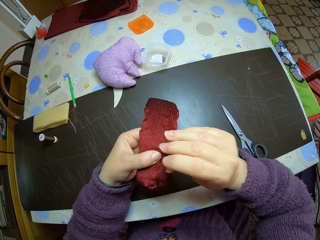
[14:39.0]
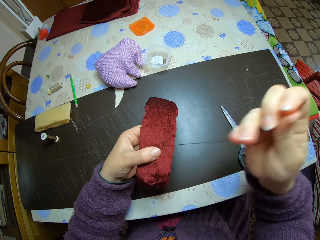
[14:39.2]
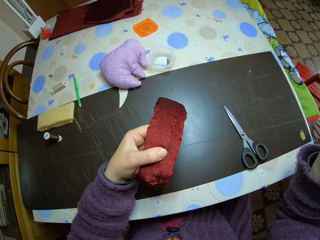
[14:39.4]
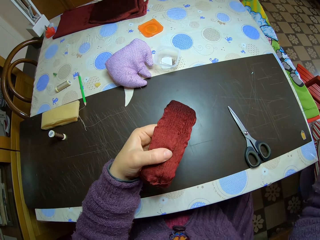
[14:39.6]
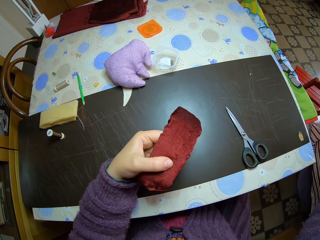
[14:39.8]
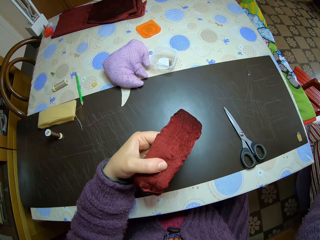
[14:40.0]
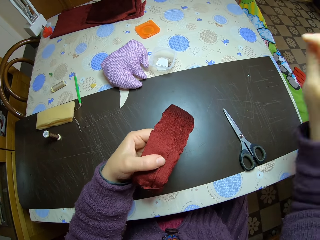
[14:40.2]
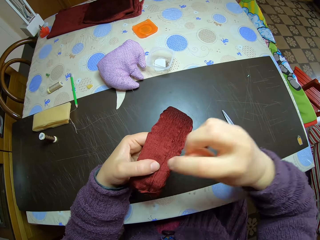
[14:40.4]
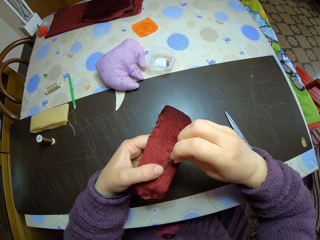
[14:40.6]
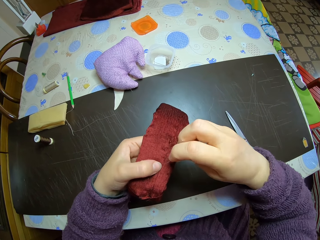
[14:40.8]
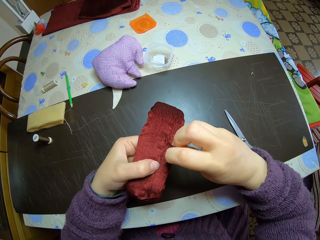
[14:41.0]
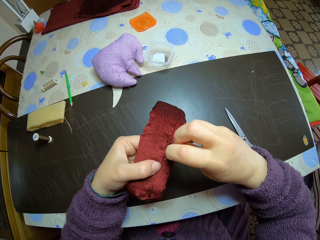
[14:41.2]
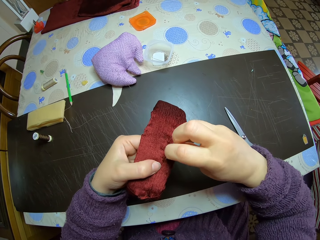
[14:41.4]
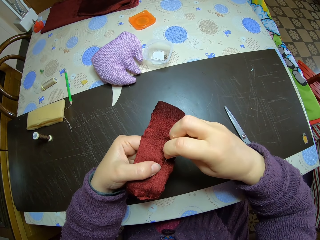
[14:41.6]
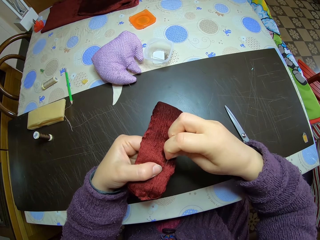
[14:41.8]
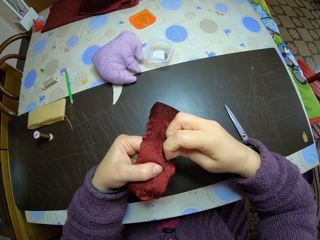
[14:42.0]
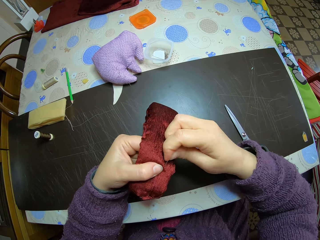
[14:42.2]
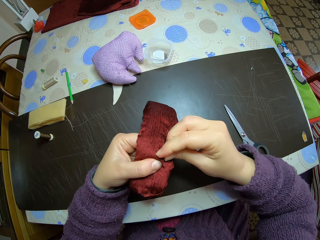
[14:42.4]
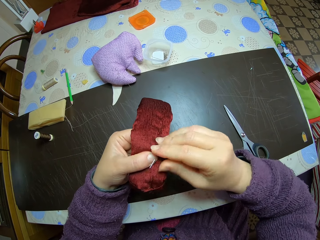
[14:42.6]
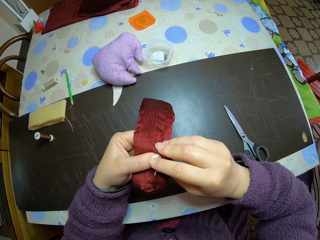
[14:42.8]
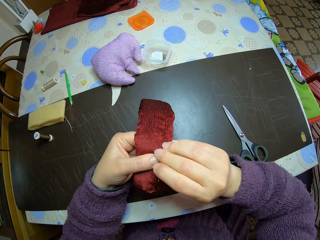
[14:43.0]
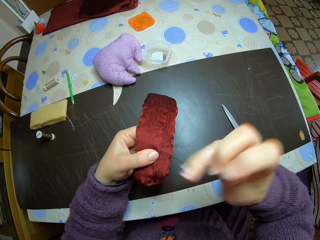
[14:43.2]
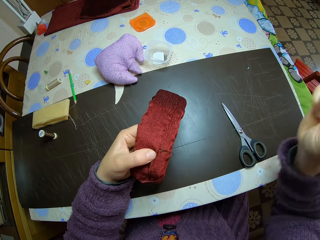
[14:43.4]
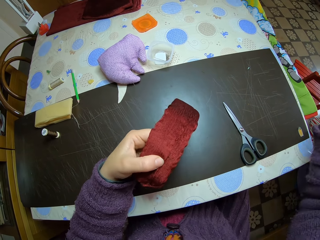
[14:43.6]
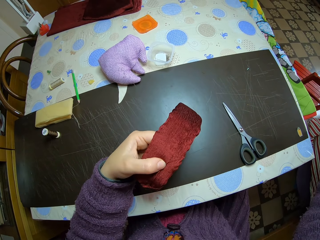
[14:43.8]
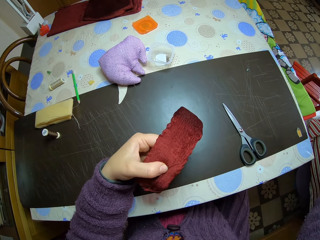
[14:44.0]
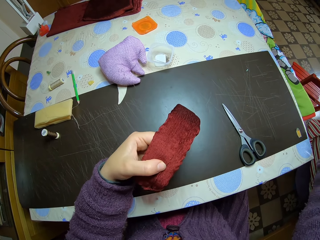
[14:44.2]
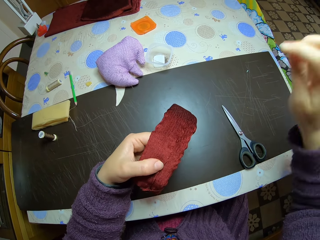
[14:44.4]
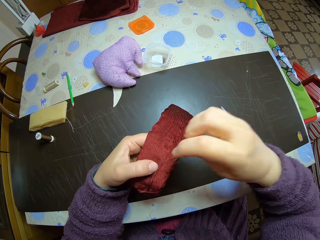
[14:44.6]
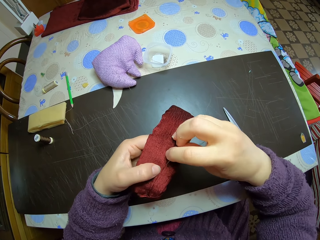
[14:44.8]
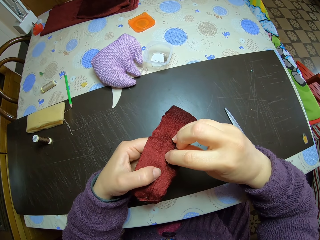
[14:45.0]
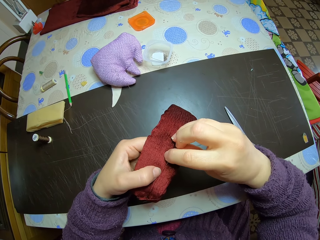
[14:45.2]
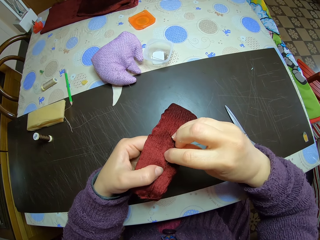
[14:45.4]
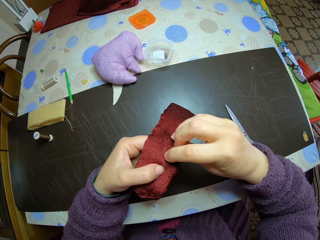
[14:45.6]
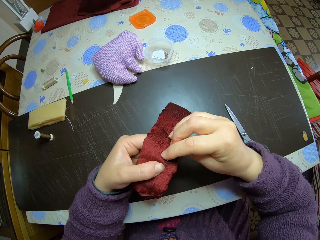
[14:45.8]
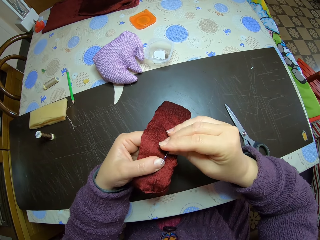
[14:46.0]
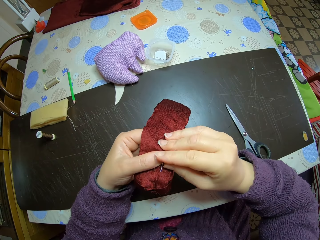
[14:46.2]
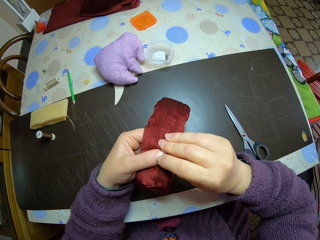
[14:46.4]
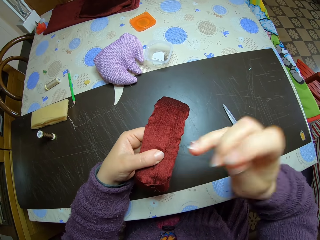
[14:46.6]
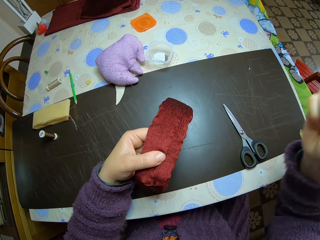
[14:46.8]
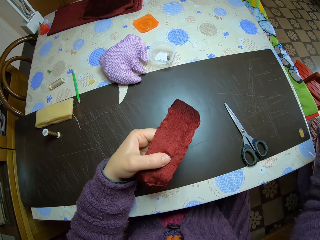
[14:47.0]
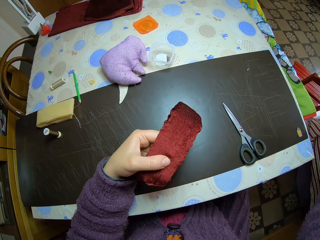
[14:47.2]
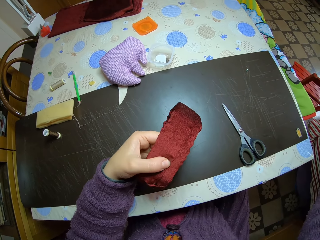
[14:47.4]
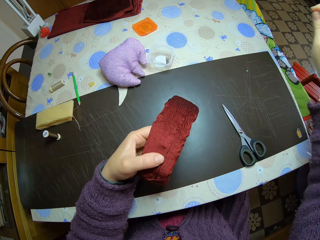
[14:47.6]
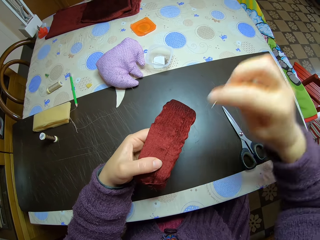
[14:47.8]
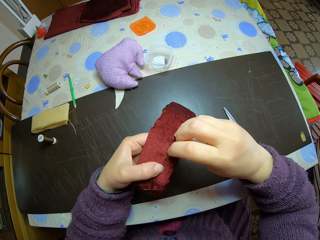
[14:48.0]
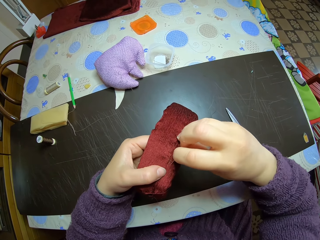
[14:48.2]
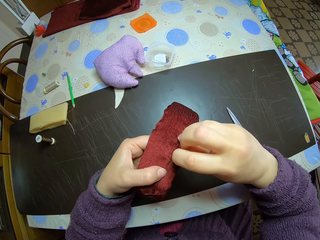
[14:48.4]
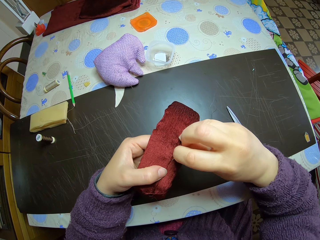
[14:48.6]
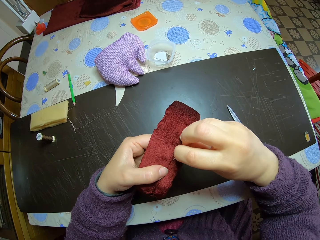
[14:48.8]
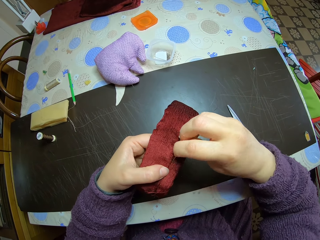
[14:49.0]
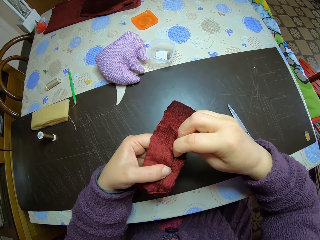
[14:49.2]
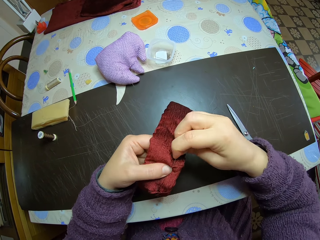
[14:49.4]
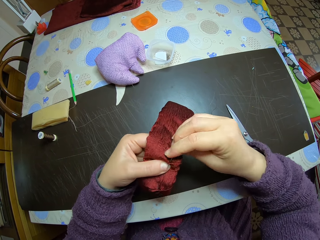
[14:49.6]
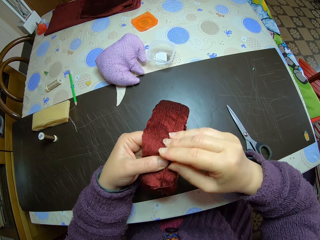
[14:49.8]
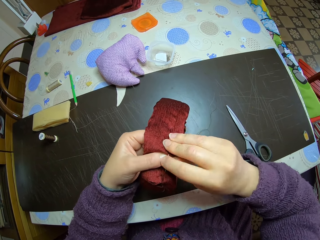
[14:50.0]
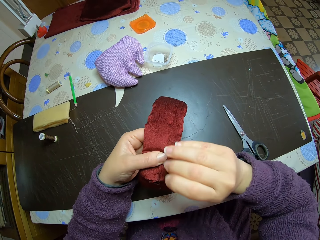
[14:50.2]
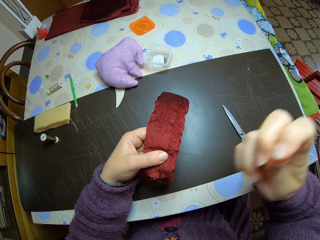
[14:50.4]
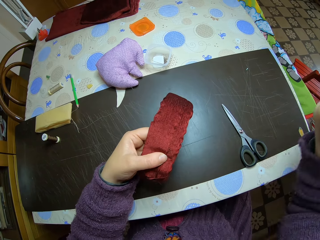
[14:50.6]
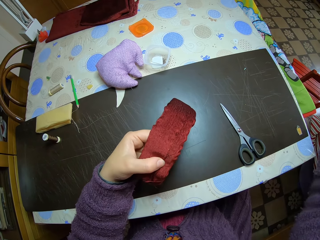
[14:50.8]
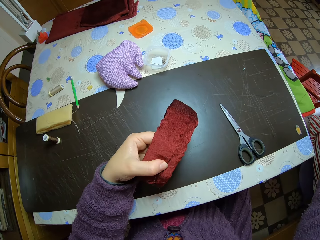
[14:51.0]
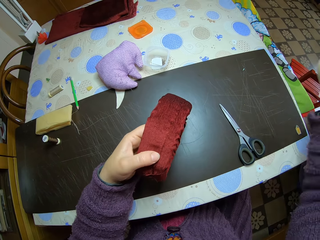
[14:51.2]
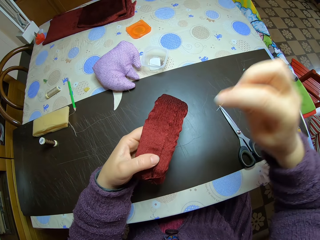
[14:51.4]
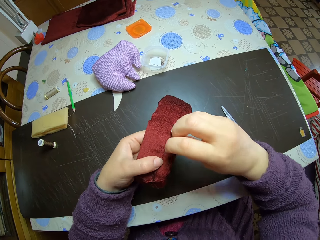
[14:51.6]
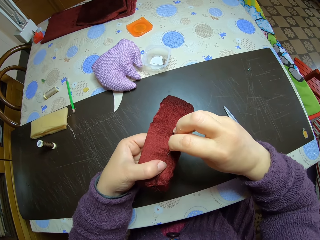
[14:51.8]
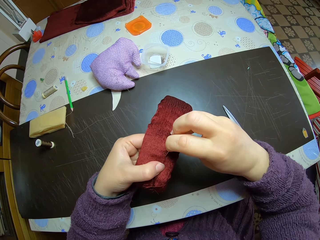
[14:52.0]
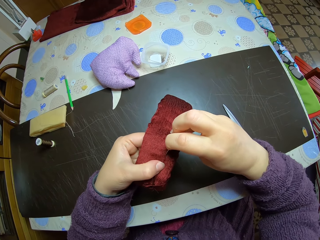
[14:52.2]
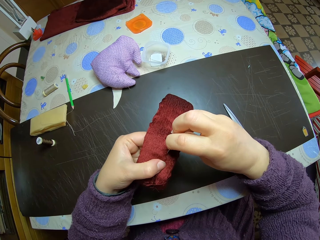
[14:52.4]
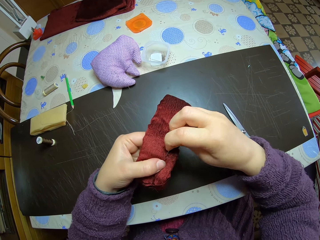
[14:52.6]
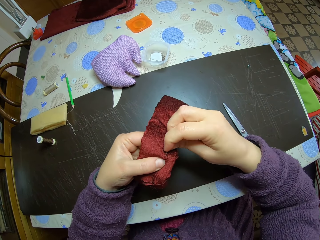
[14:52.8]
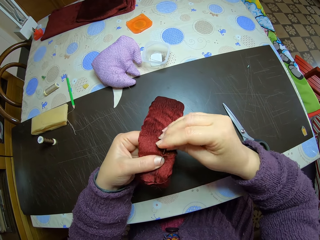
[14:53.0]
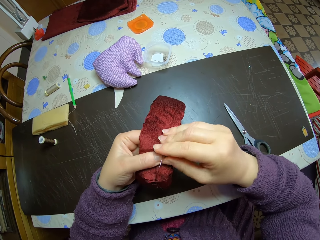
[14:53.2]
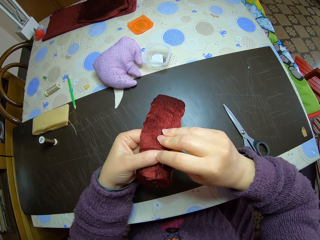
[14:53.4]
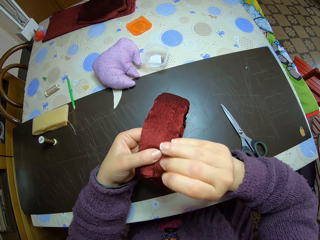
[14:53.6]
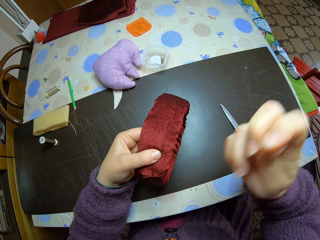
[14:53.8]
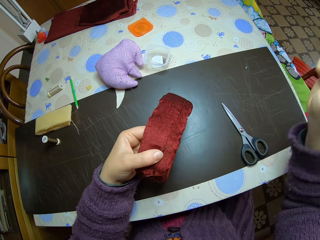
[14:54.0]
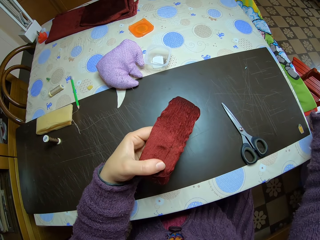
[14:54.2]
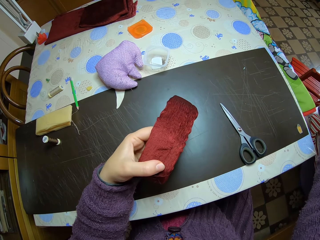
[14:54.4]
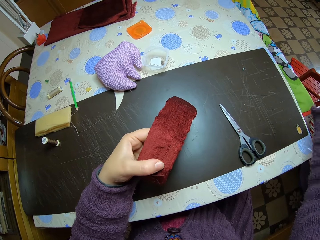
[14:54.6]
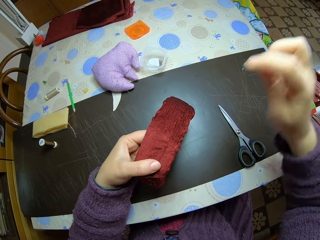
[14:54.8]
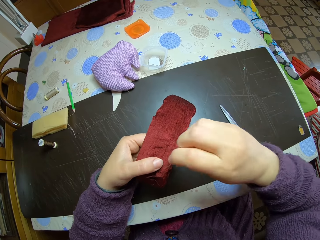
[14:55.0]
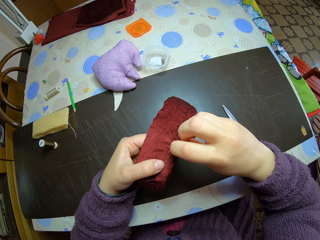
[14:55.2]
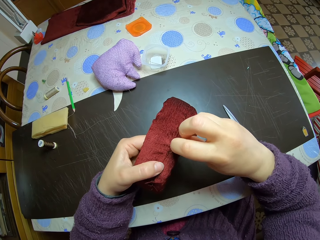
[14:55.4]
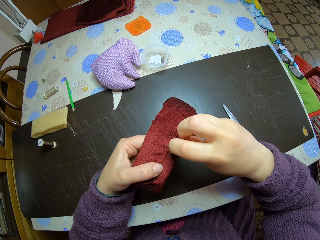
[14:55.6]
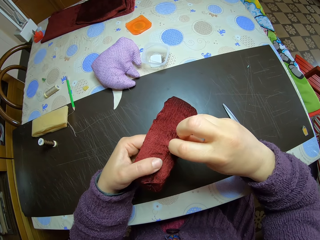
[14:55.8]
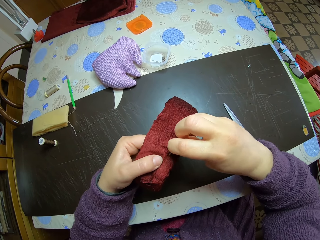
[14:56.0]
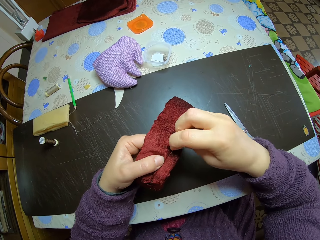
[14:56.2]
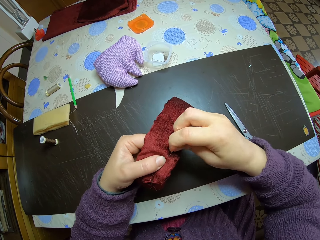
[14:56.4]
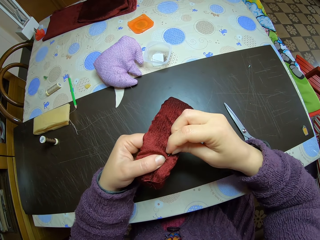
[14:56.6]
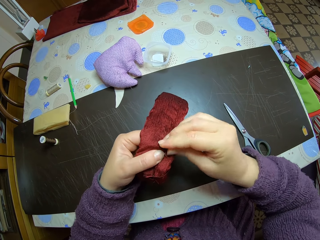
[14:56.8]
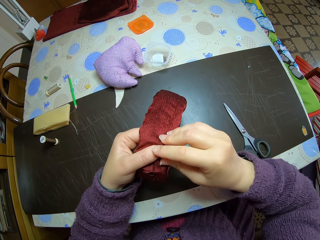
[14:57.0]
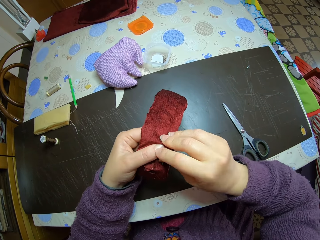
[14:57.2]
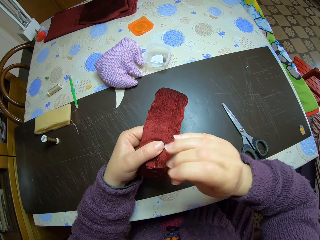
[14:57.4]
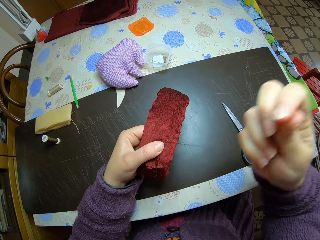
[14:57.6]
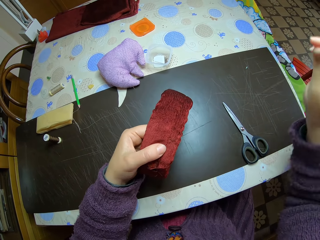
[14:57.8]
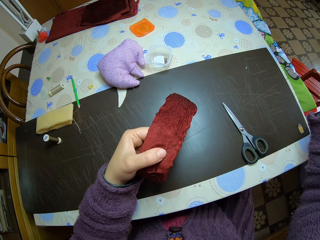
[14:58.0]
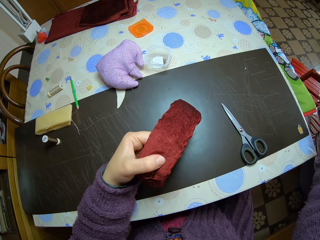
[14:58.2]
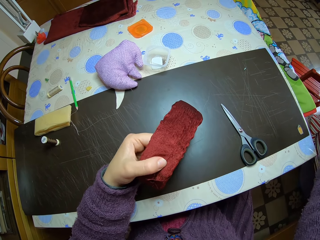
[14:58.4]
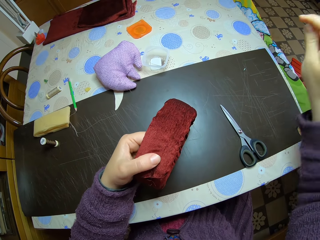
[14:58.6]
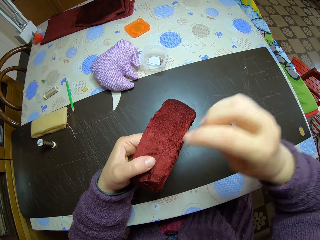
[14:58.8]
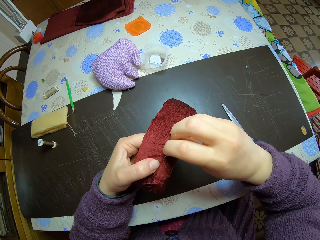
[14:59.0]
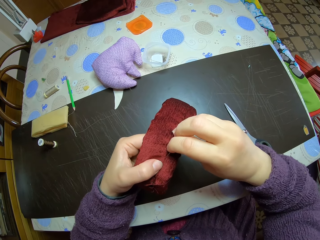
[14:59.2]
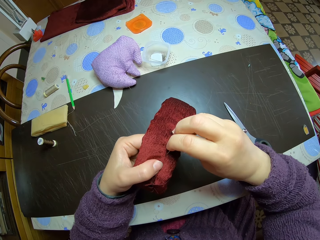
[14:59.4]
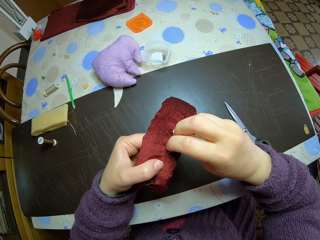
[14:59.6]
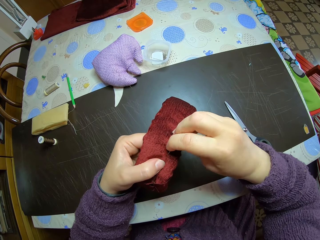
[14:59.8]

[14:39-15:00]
The camera wearer pulls the needle. They insert the needle into the piece of cloth. They pull the needle. They insert the needle into the piece of cloth. They pull the needle. They insert the needle into the piece of cloth. They pull the needle. They insert the needle into the piece of cloth. They pull the needle. They insert the needle into the piece of cloth. They pull the needle. They insert the needle into the piece of cloth.
